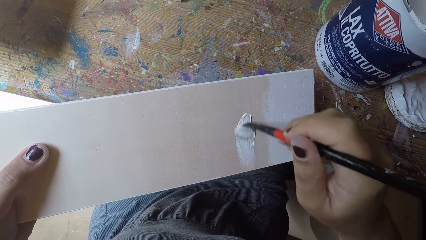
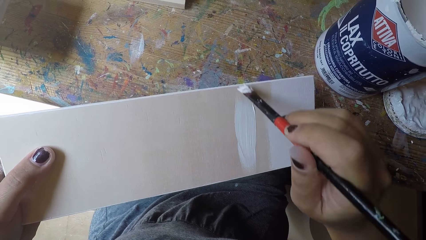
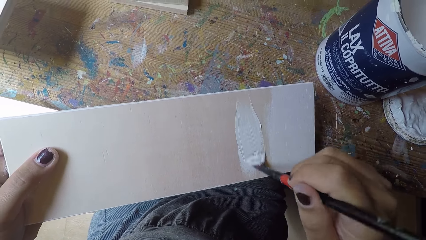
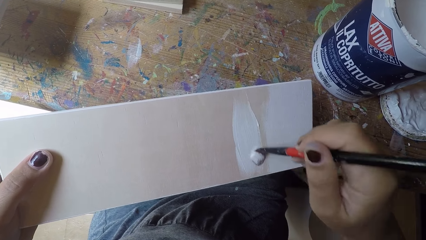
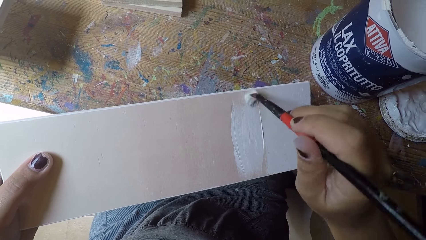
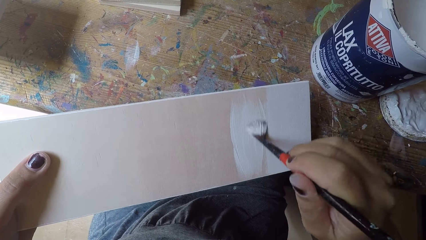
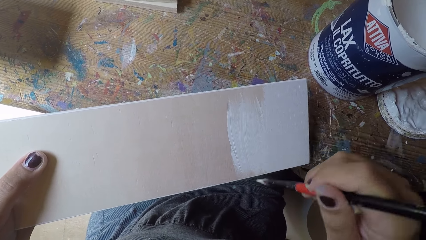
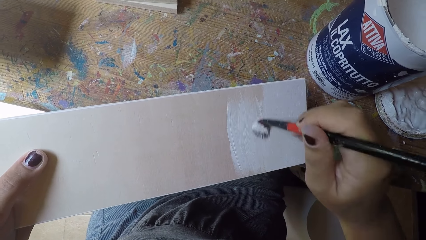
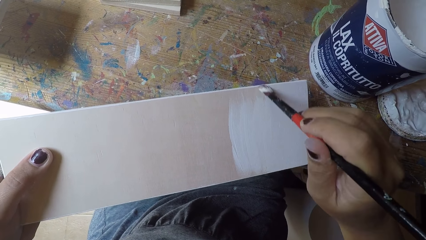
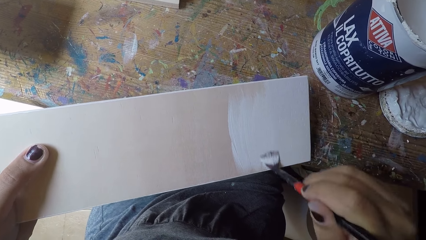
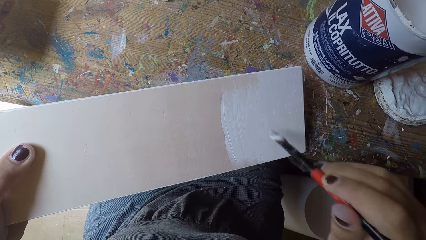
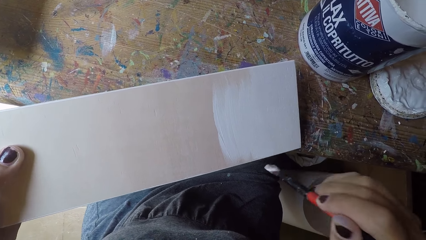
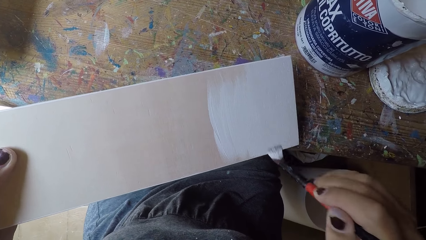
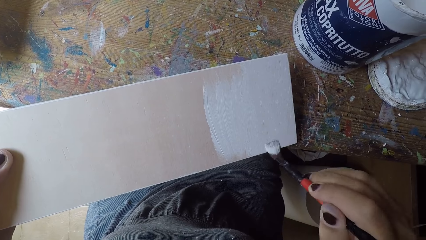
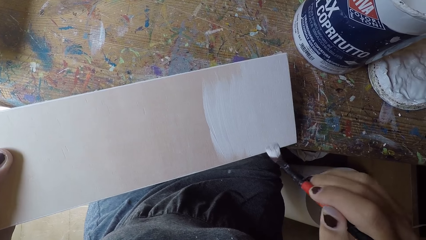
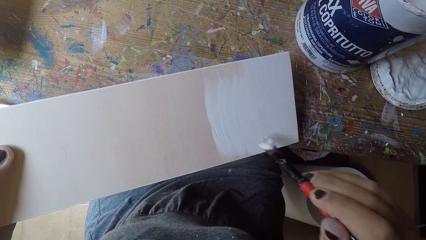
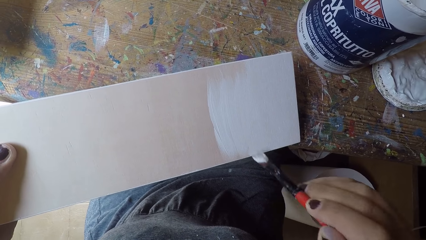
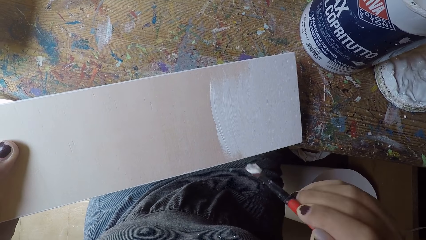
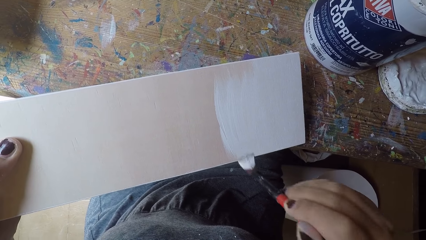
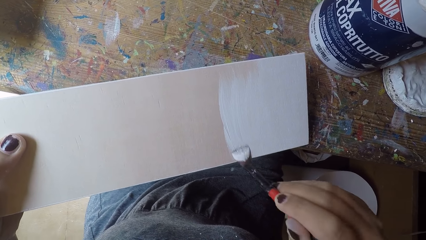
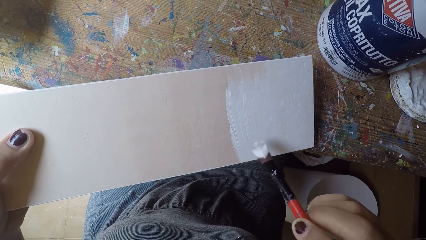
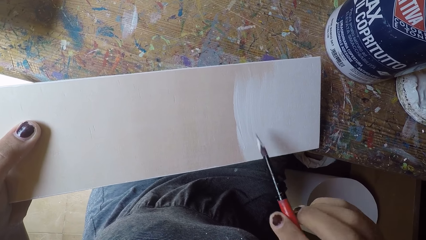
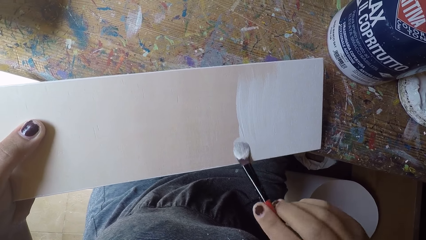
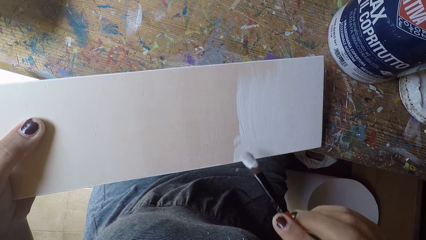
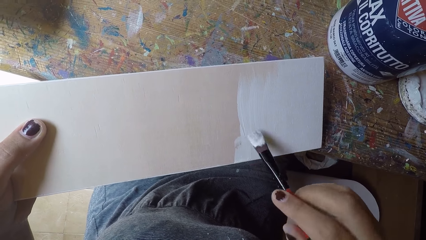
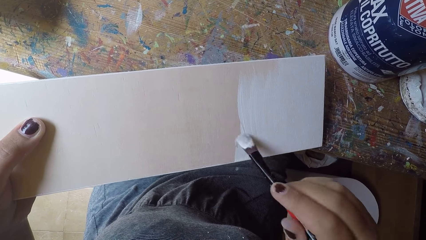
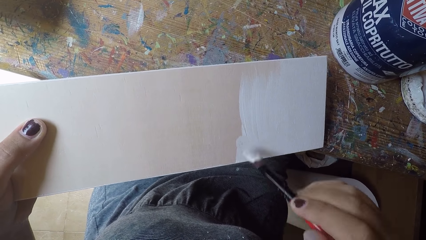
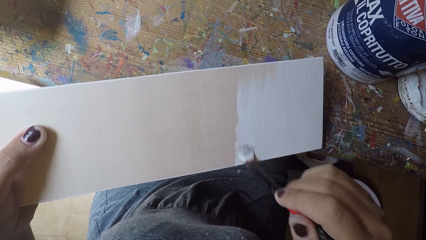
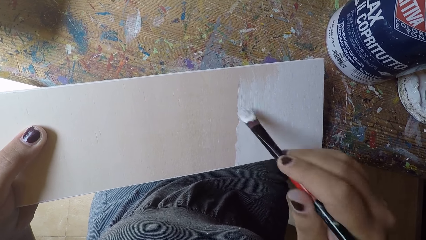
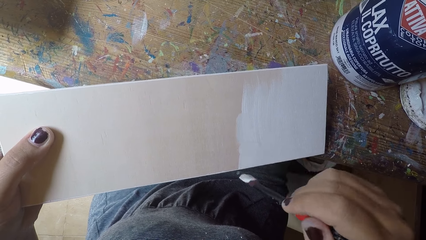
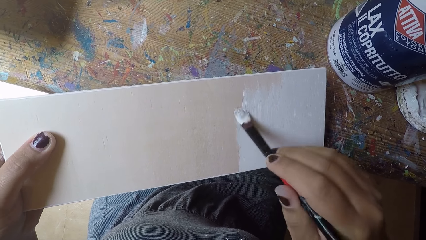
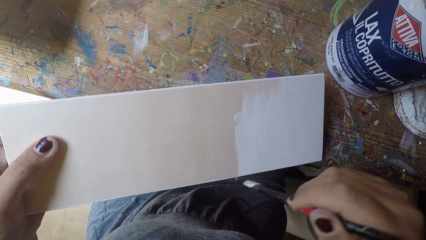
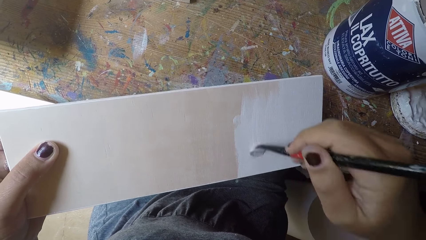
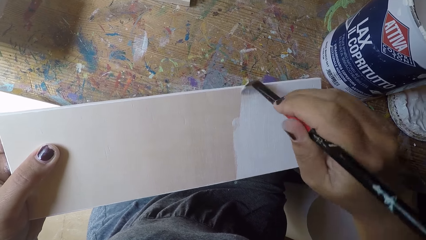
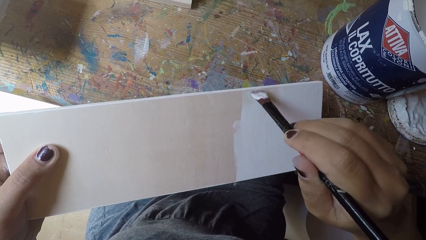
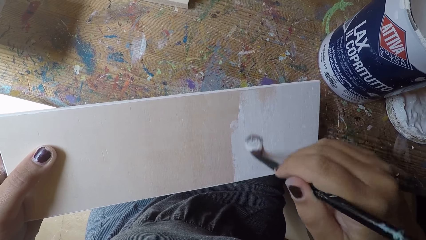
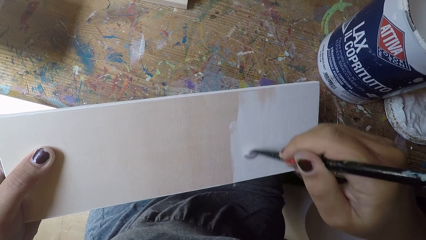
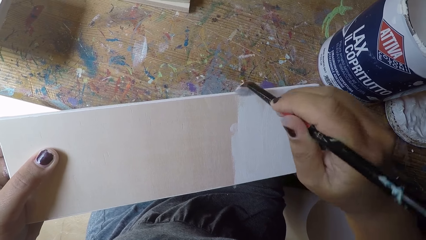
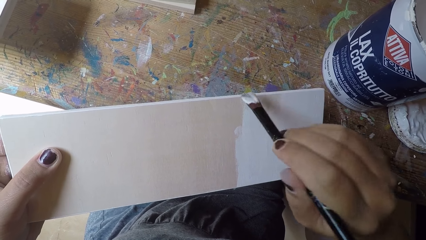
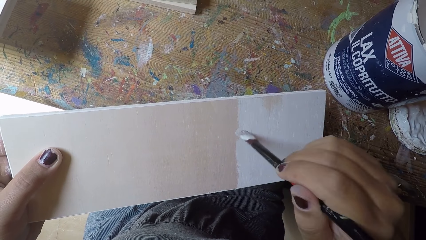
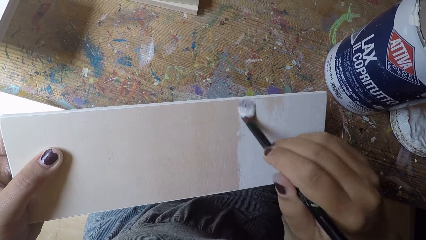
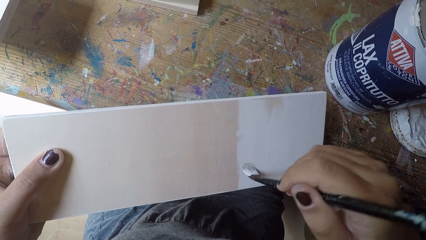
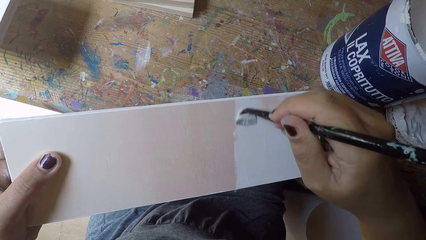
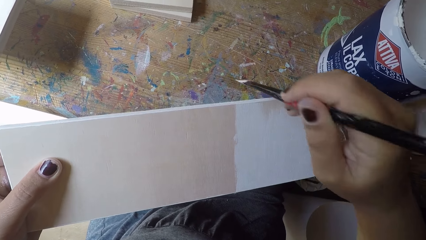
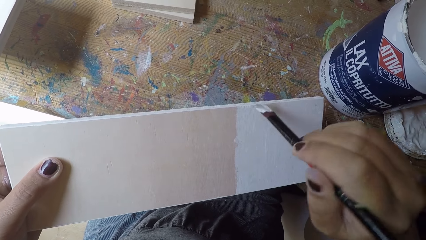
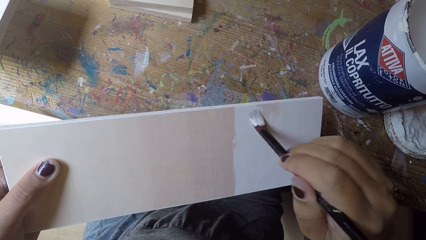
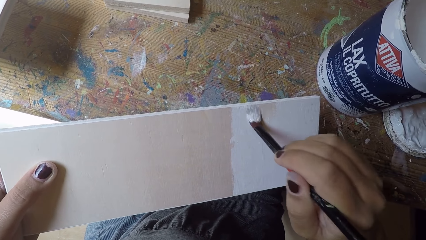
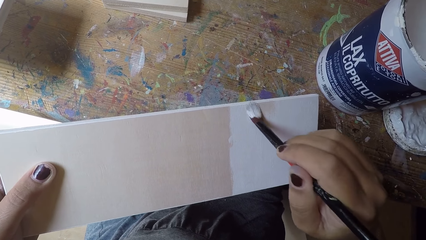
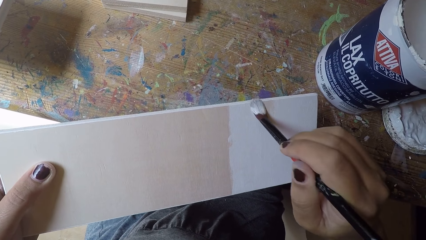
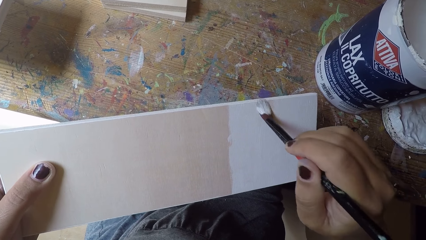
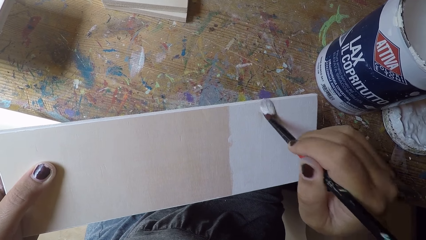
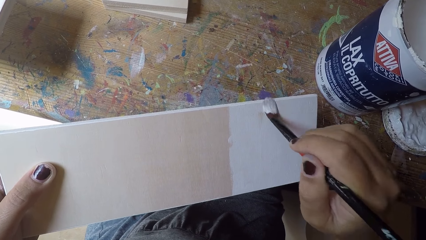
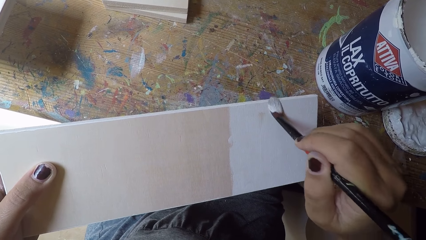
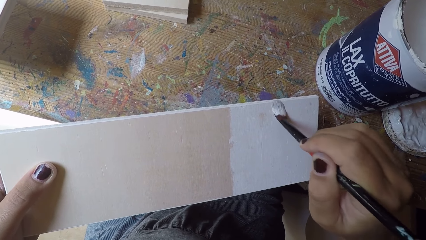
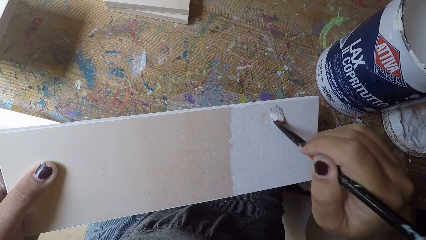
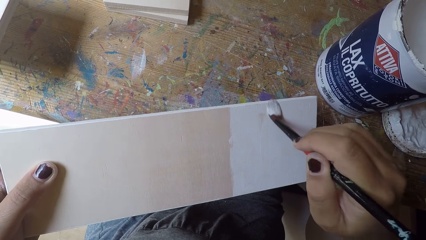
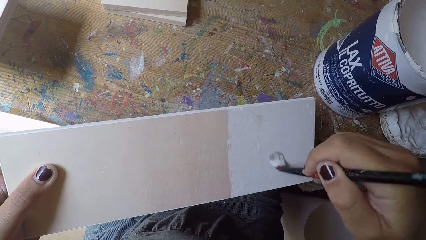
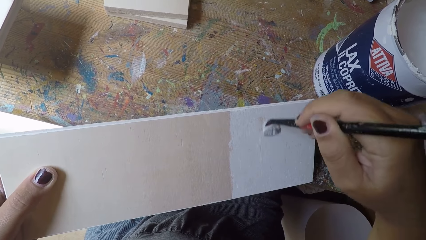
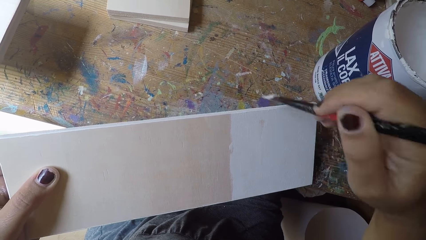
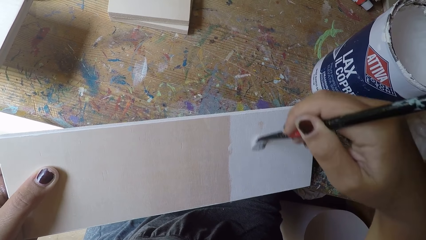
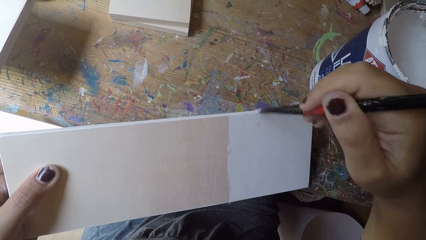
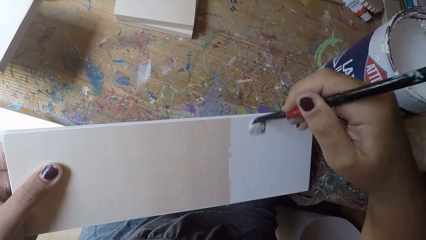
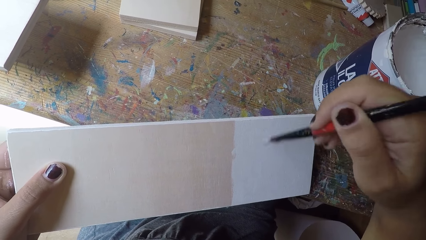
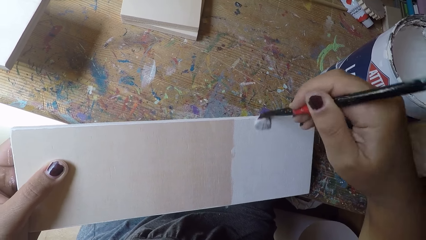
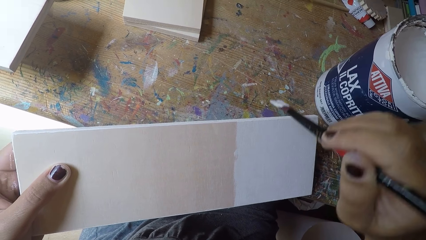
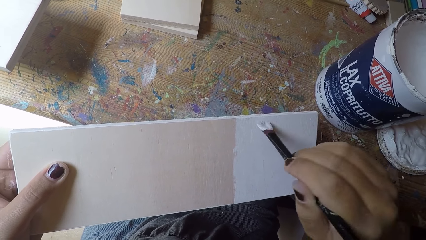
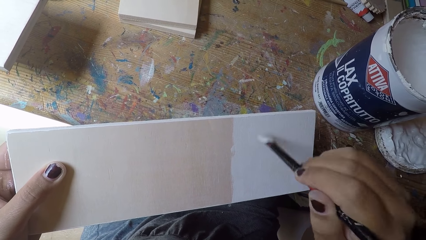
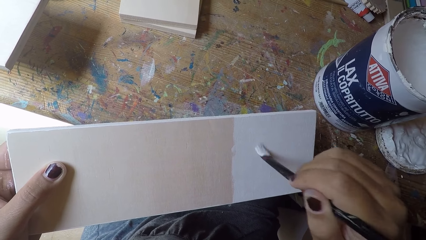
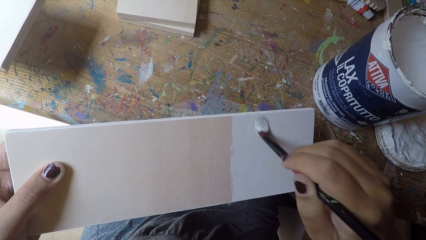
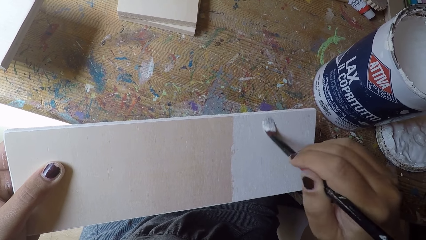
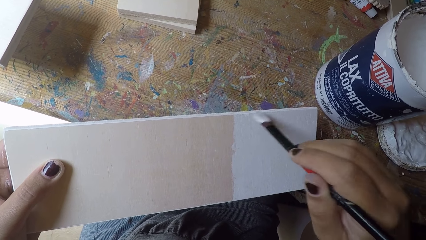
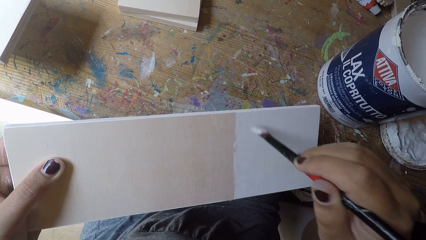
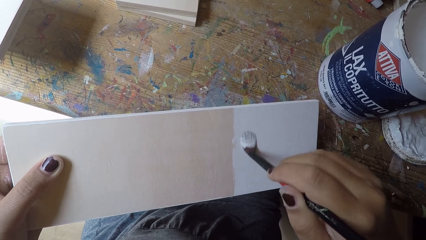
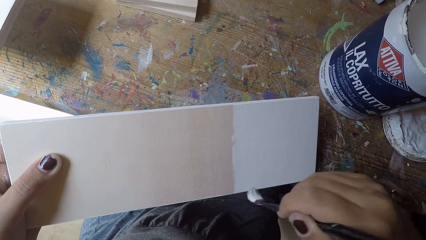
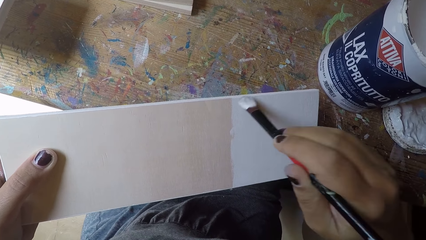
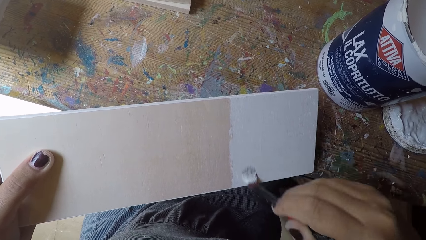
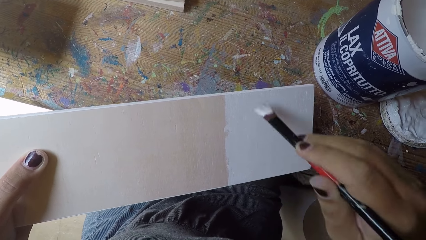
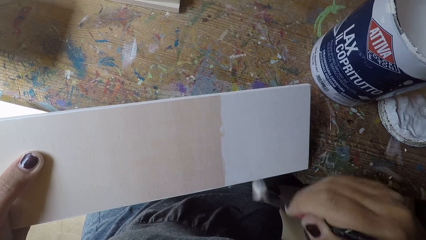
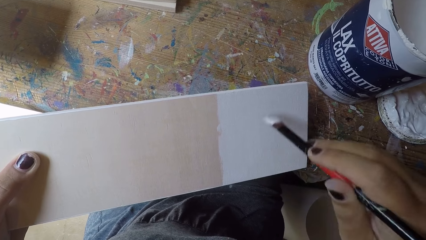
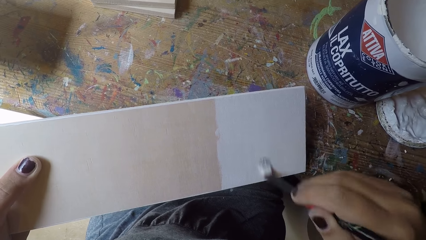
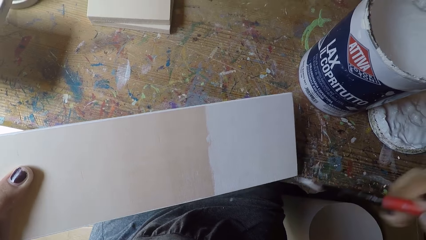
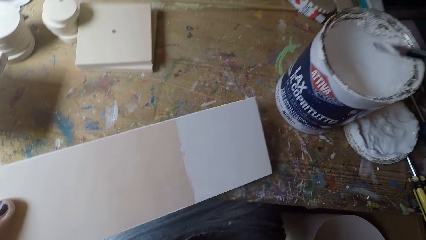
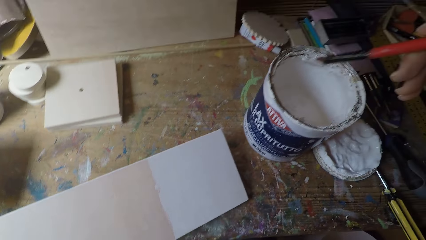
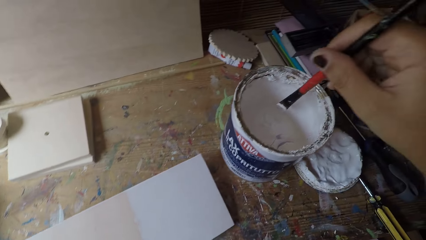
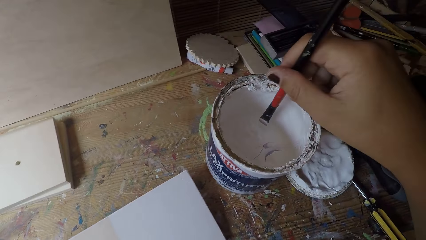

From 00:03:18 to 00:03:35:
The camera wearer paints the wooden board.
